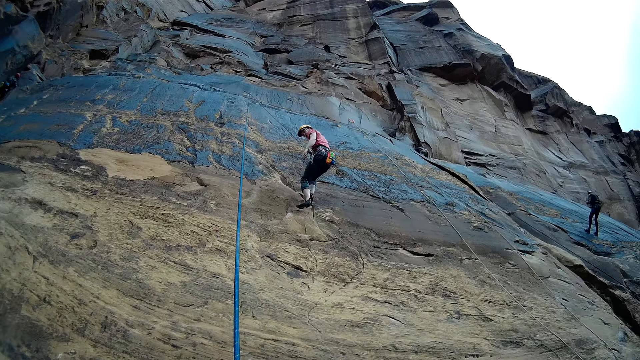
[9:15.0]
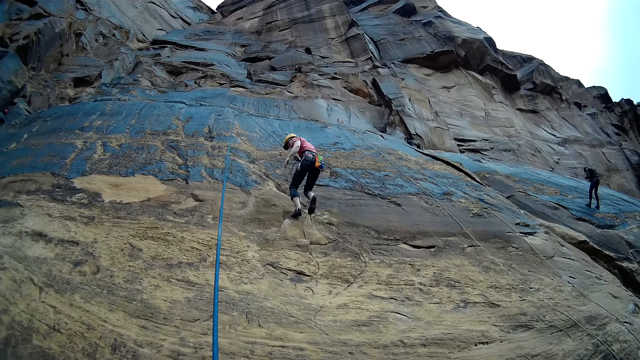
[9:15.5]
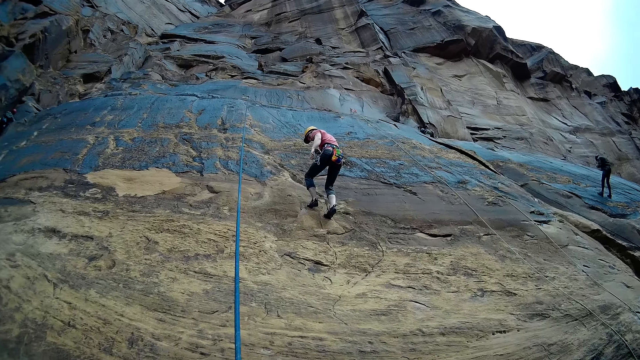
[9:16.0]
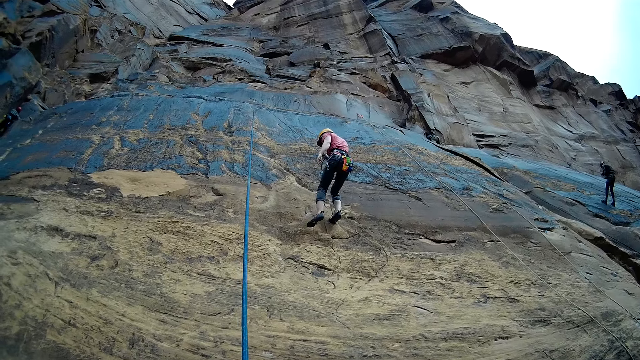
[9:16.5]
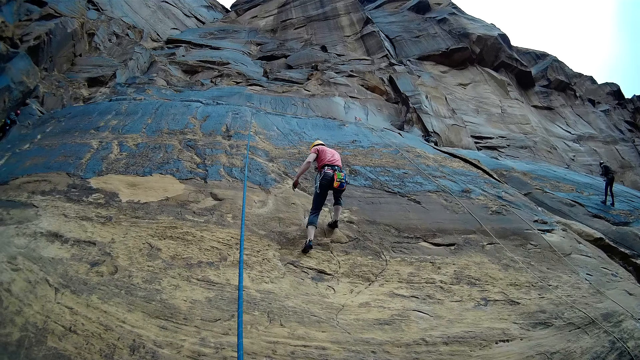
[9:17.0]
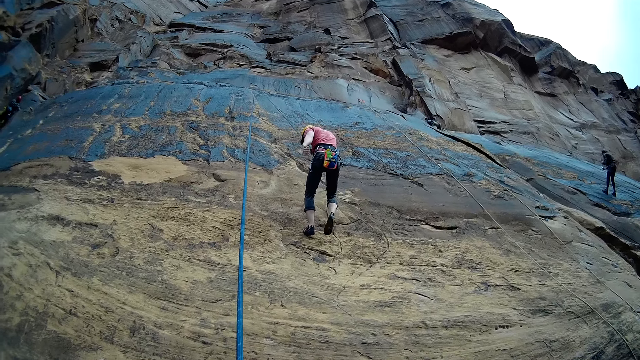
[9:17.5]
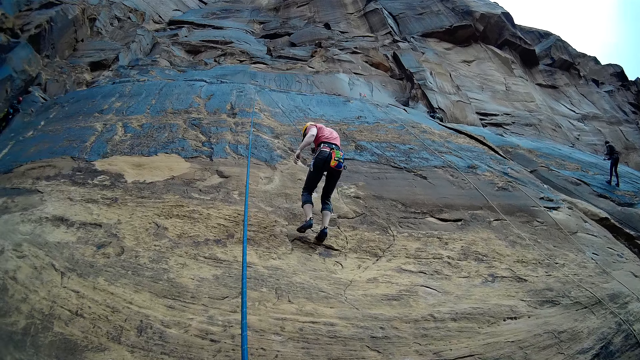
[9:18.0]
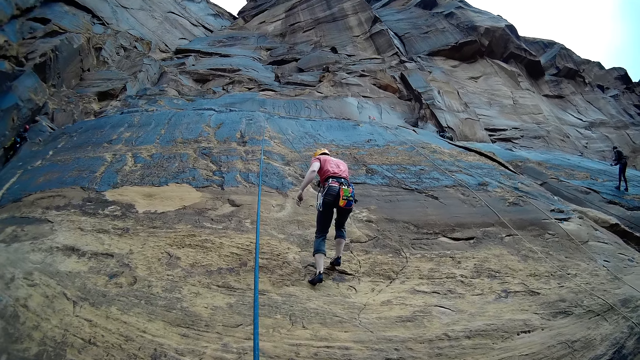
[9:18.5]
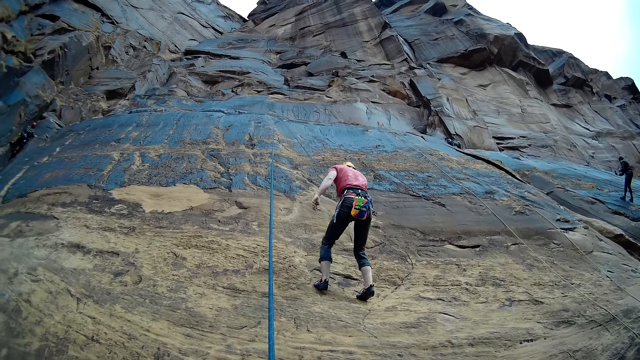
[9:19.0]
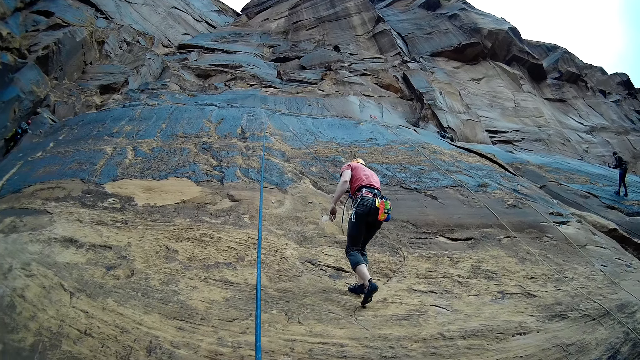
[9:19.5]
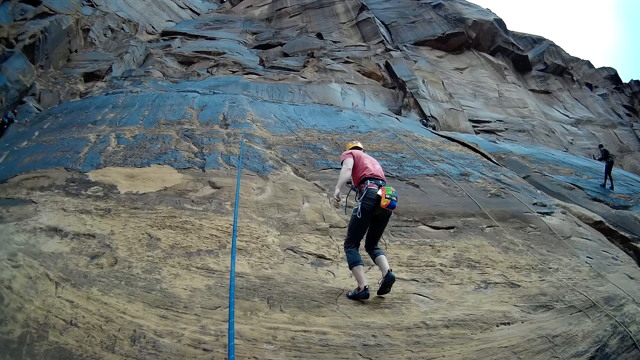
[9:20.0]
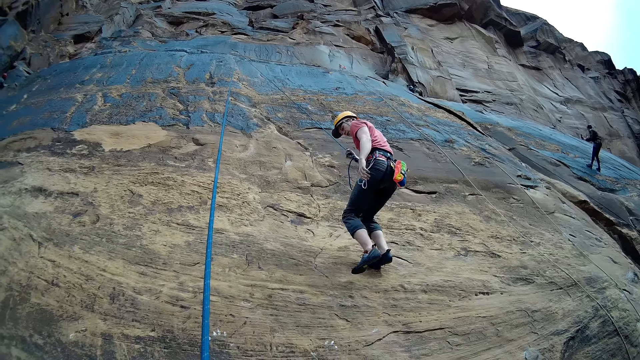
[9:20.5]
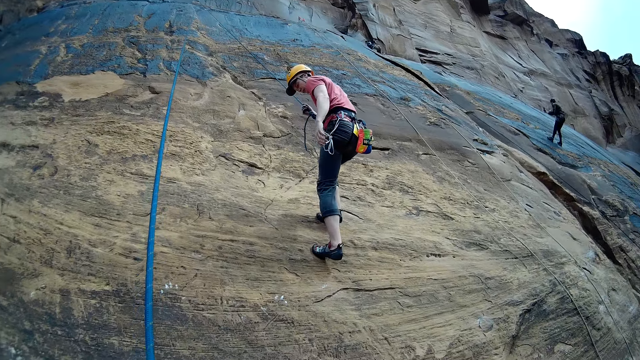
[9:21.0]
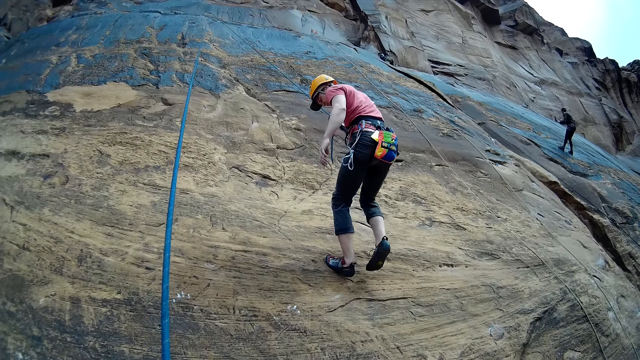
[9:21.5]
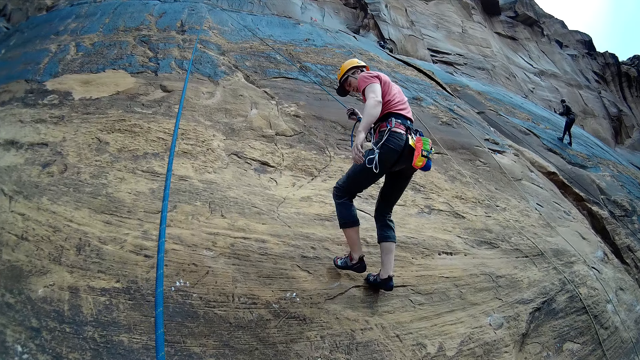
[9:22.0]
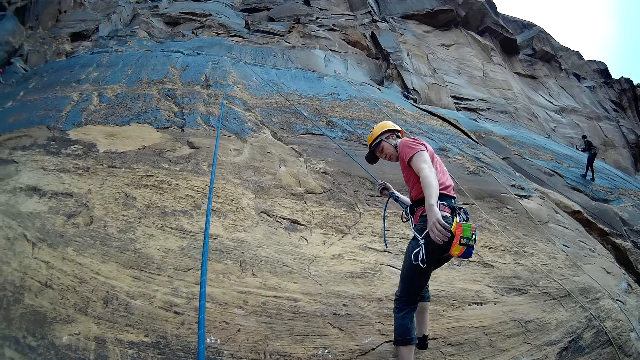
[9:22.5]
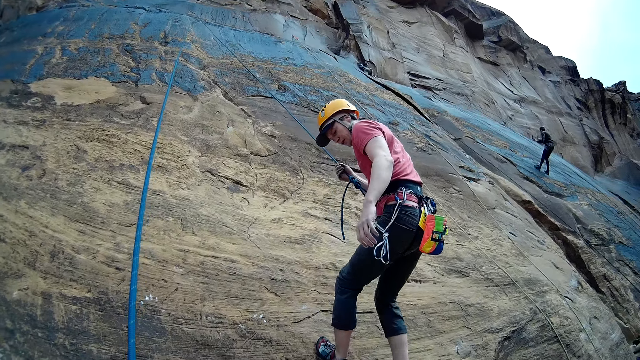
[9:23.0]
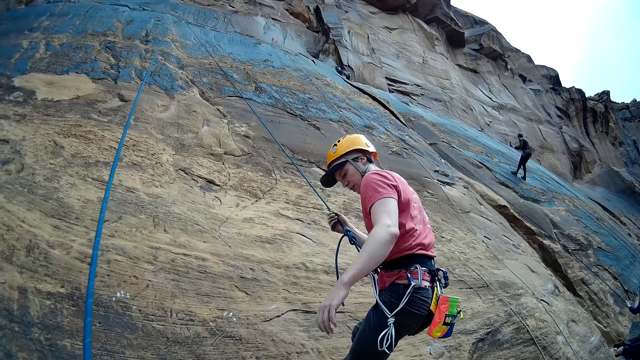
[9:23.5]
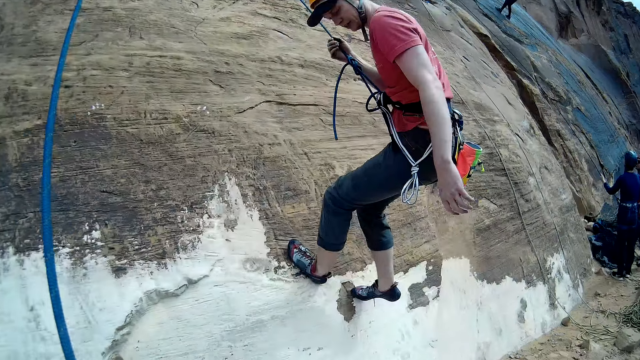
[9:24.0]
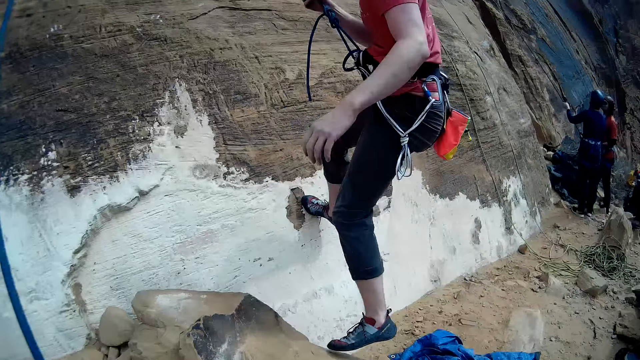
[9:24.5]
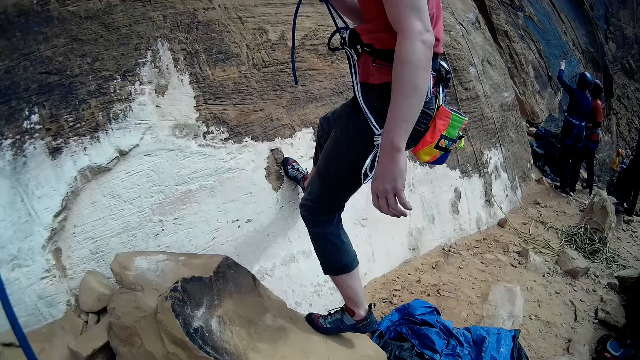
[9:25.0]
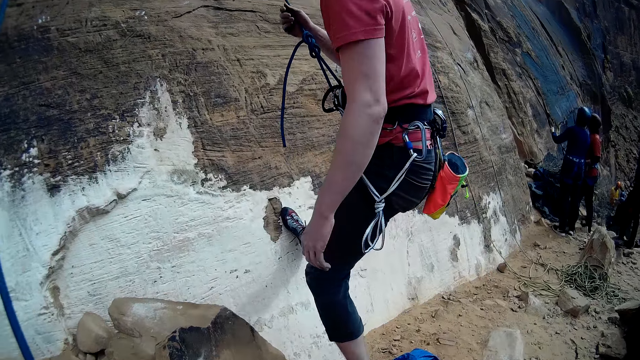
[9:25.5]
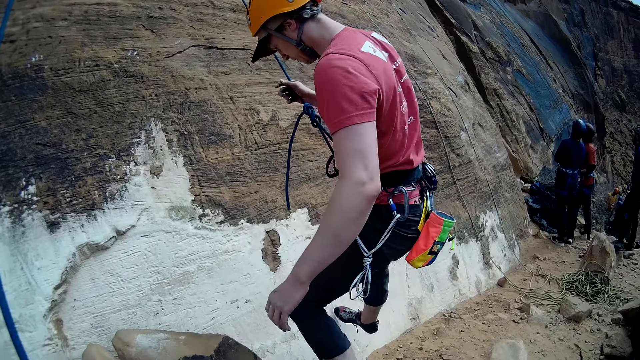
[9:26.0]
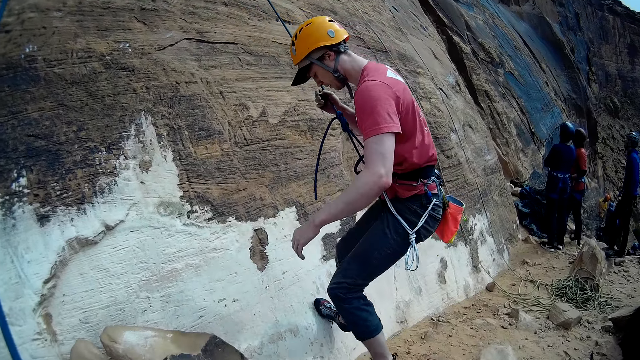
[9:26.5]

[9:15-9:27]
The camera wearer holds the climbing rope. They look at a man. The man steps on a rock.

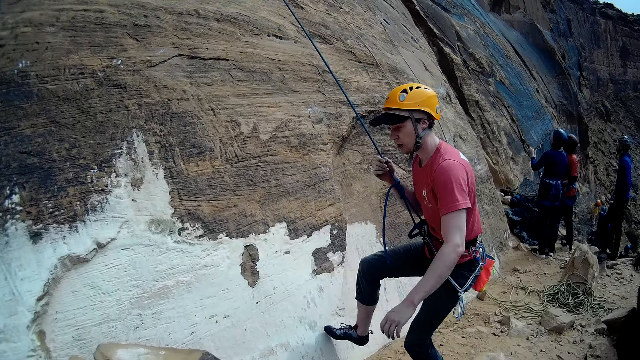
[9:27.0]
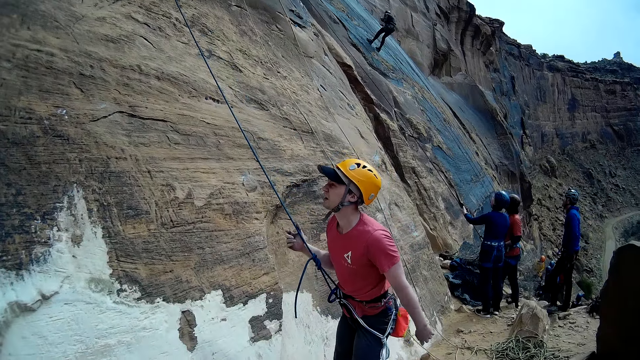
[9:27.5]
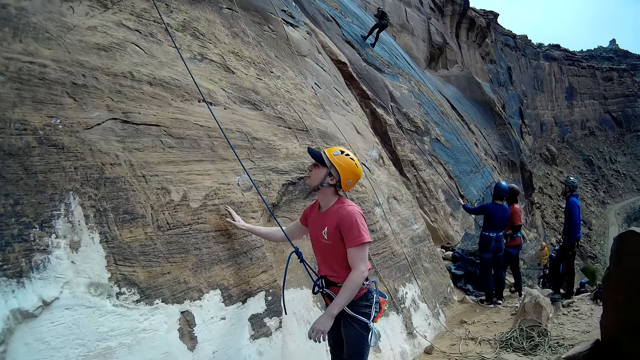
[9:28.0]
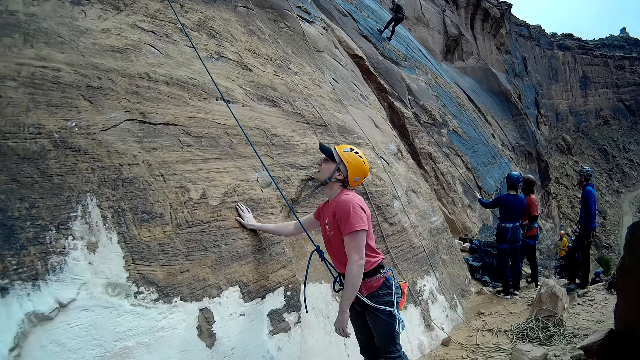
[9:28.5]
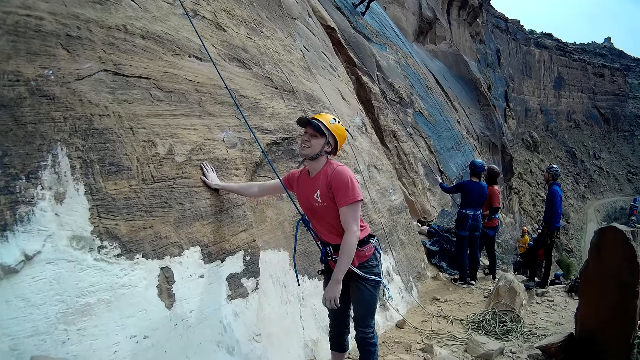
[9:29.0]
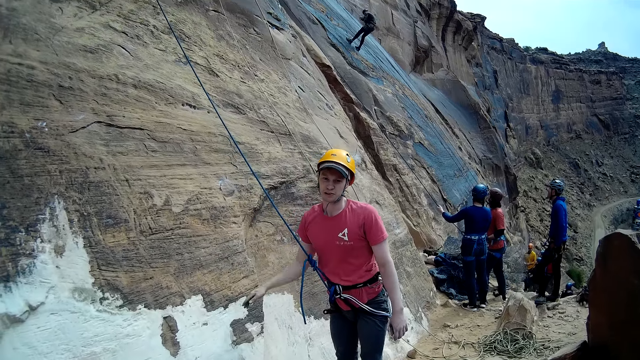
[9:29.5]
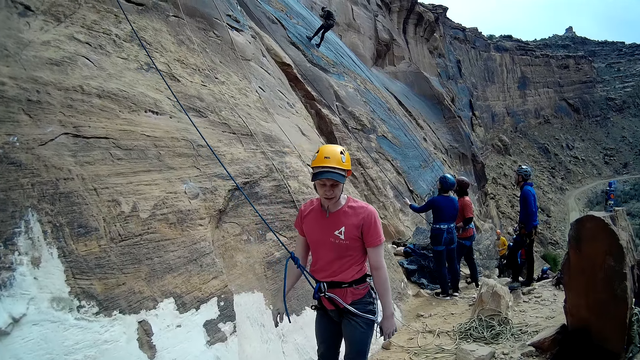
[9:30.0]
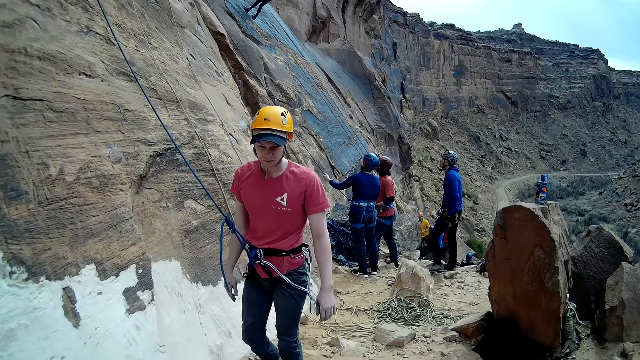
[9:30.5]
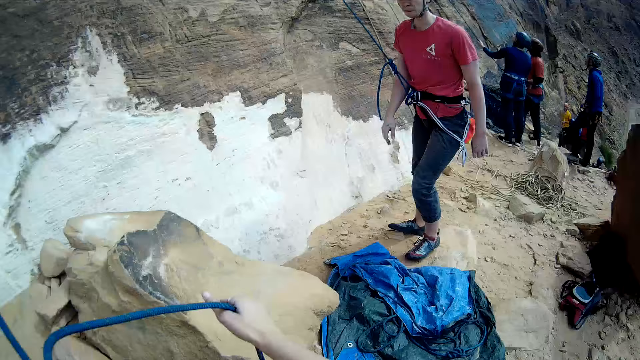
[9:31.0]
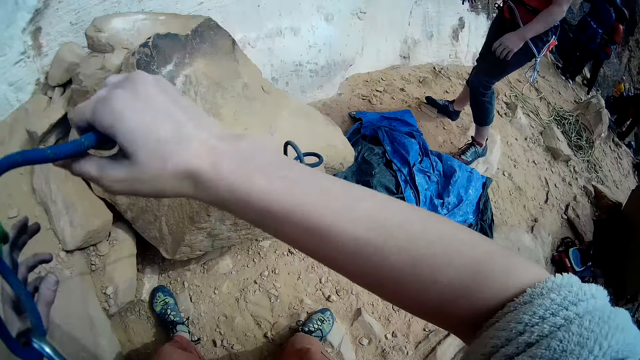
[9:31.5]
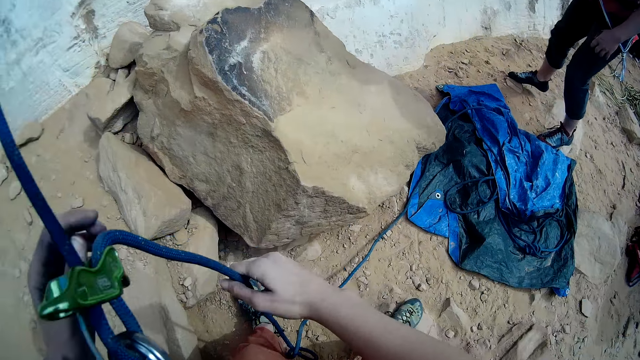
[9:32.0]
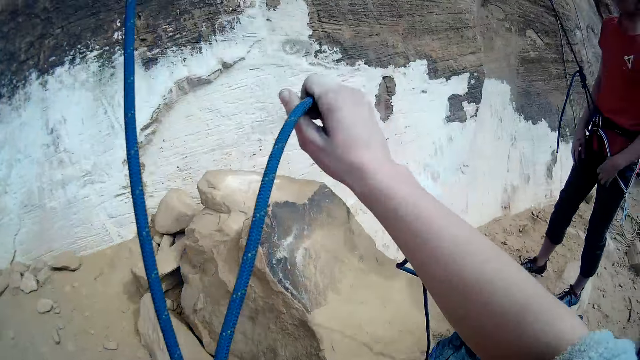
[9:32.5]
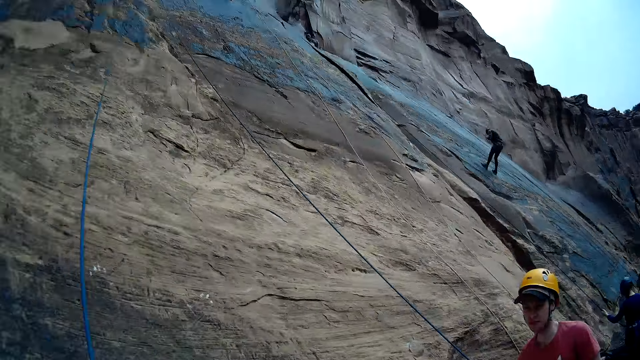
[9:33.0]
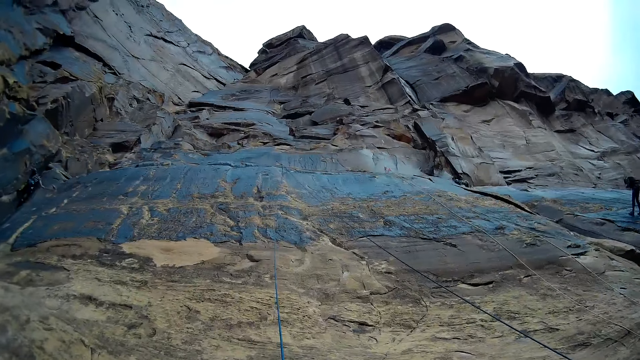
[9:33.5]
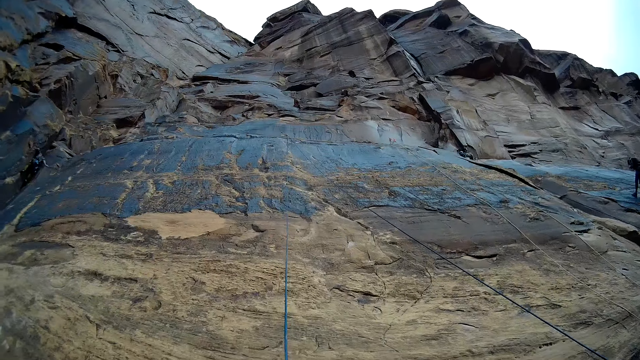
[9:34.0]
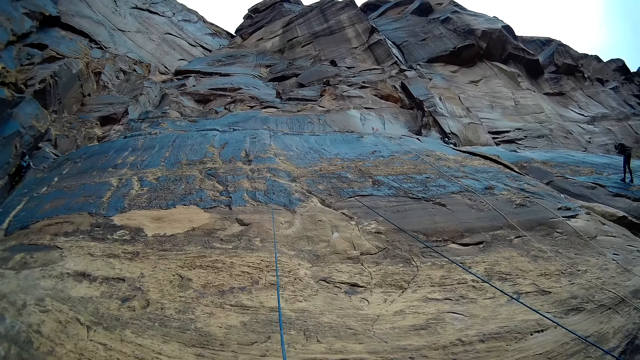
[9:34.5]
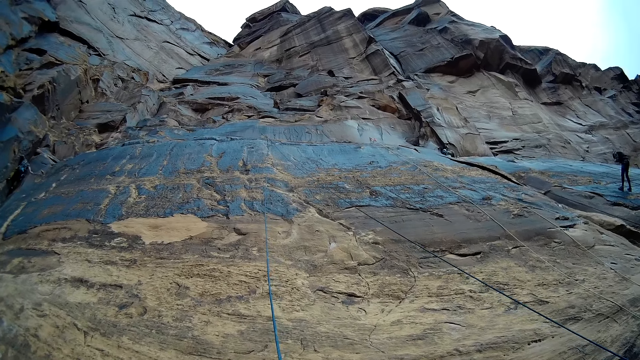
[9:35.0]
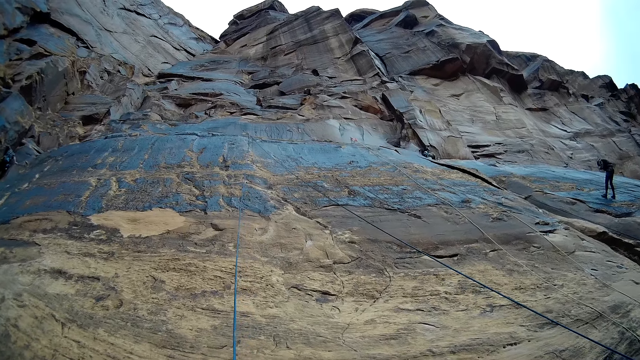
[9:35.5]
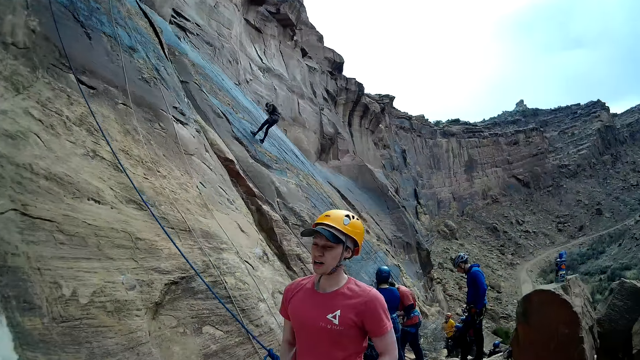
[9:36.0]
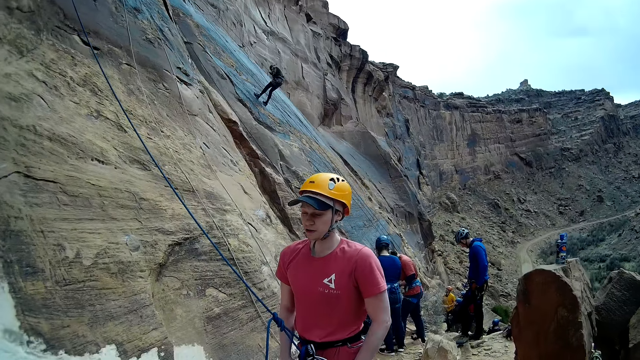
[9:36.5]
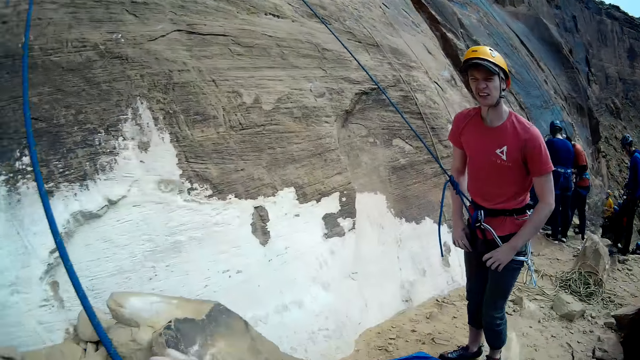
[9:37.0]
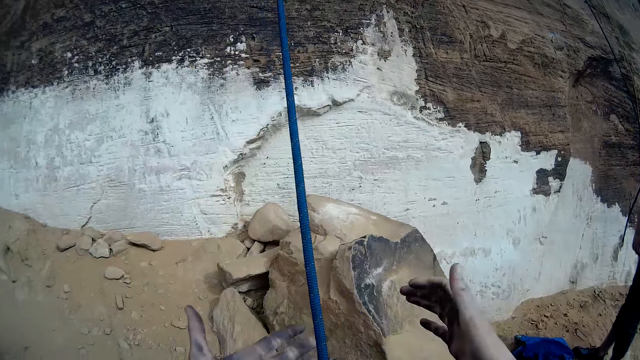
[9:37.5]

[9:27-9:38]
The man steps on the ground. The camera wearer looks at the man. The man holds the hill with his hand. The camera wearer pulls the rope. He adjusts the climbing rope in his hands and looks at the top of the rock. He turns to the man.
